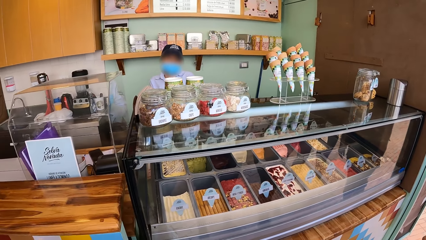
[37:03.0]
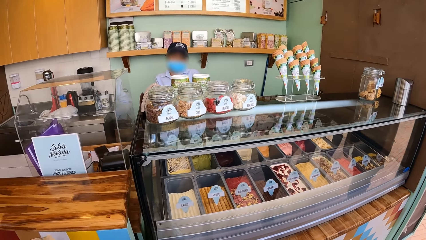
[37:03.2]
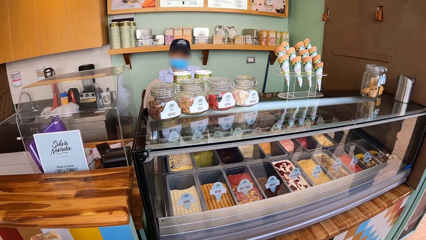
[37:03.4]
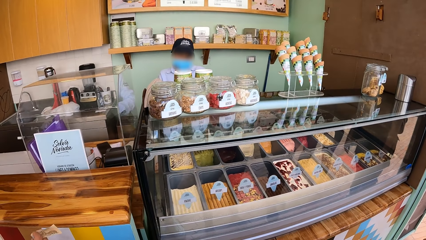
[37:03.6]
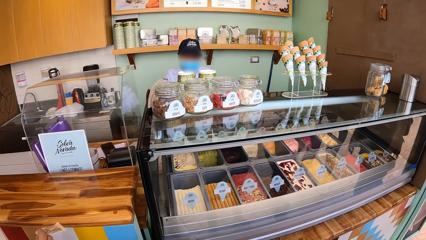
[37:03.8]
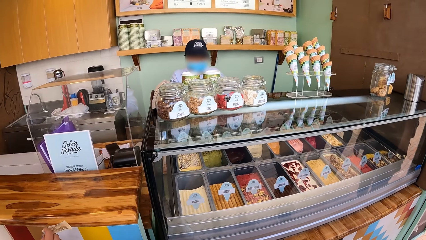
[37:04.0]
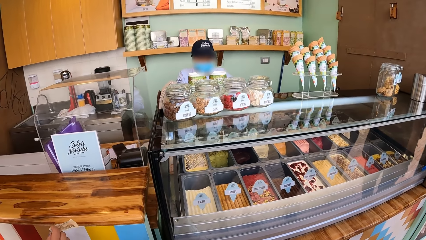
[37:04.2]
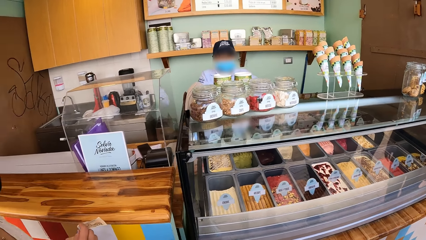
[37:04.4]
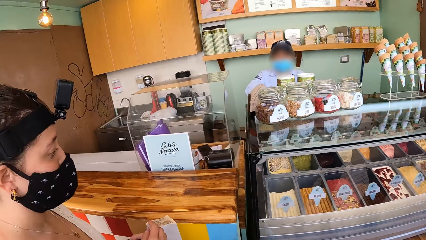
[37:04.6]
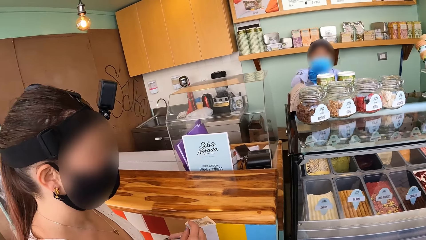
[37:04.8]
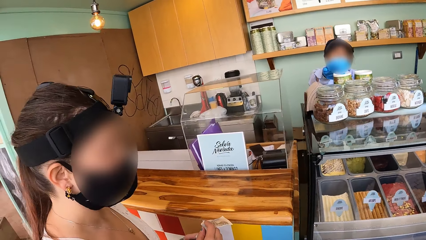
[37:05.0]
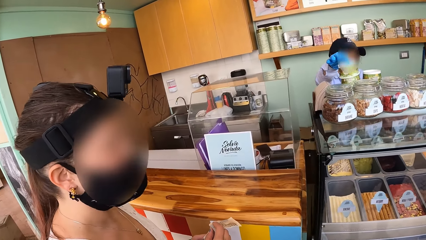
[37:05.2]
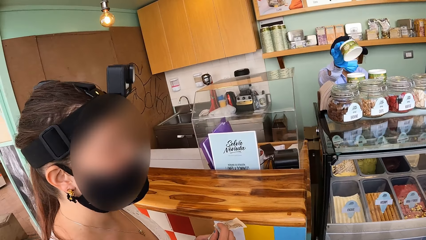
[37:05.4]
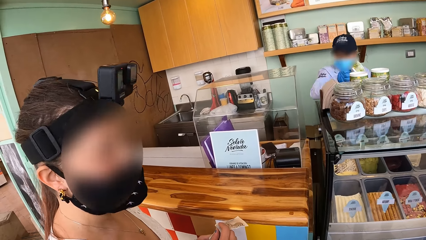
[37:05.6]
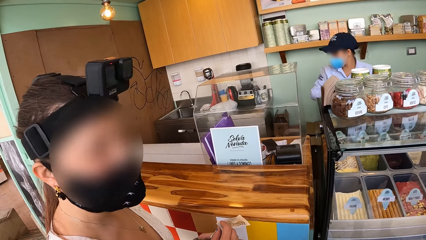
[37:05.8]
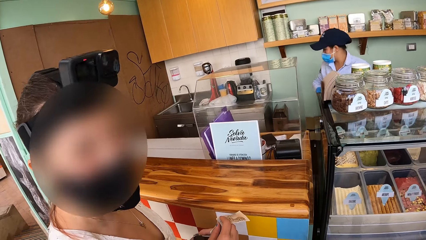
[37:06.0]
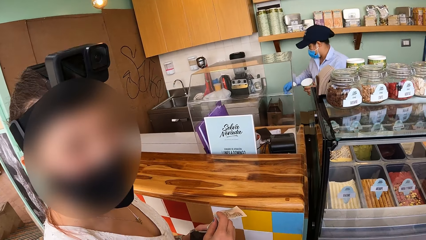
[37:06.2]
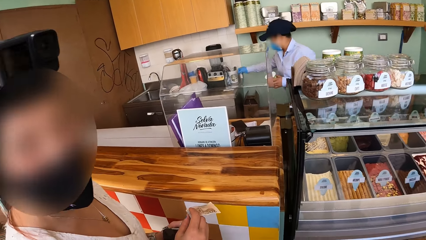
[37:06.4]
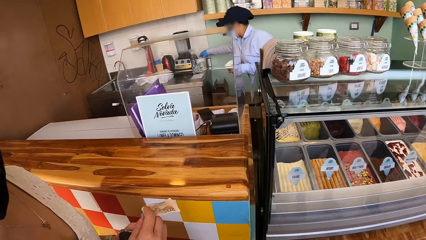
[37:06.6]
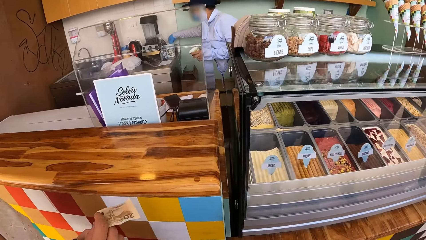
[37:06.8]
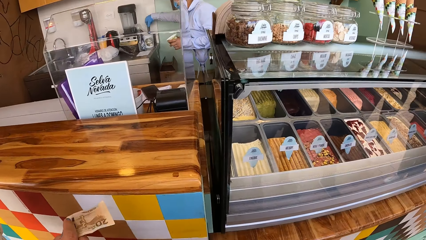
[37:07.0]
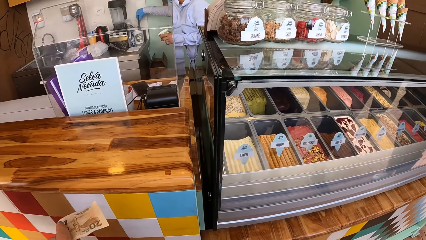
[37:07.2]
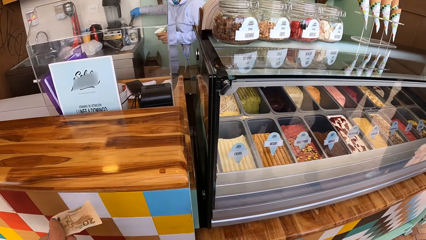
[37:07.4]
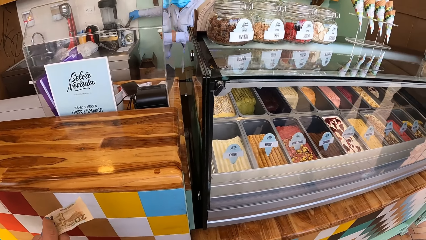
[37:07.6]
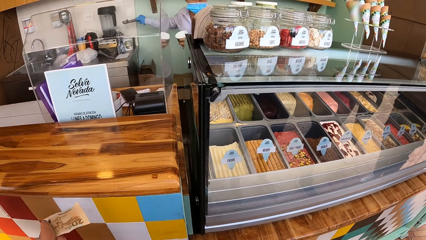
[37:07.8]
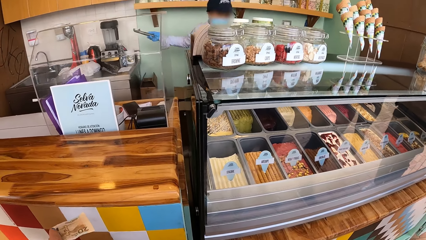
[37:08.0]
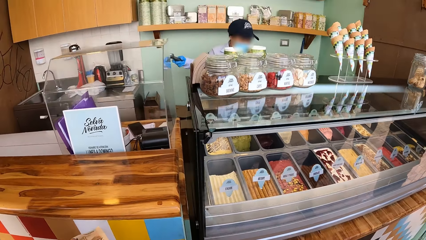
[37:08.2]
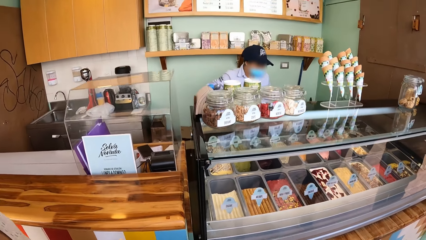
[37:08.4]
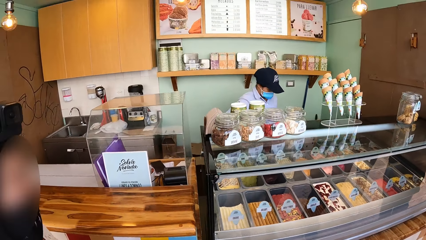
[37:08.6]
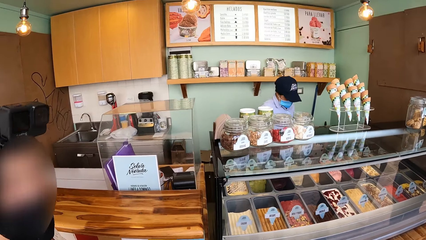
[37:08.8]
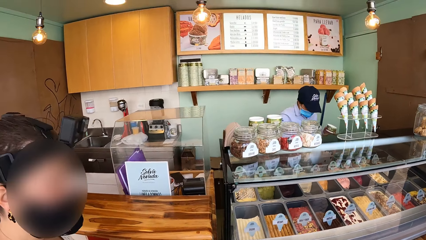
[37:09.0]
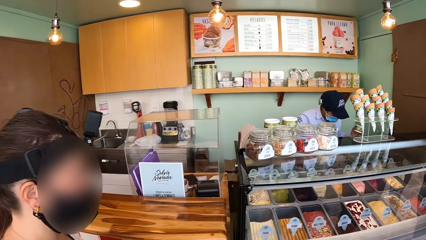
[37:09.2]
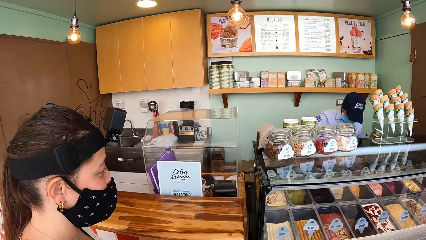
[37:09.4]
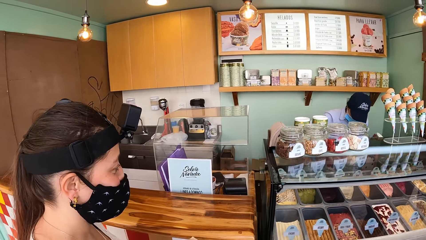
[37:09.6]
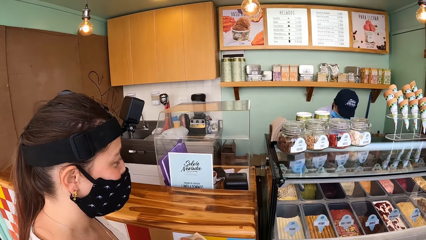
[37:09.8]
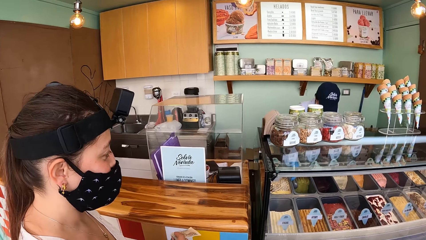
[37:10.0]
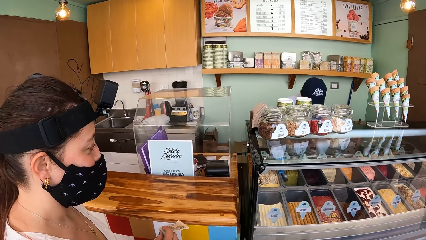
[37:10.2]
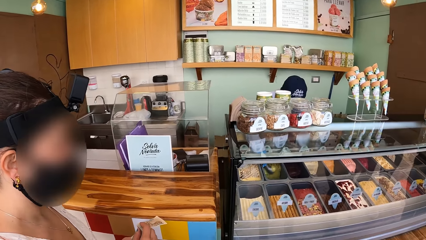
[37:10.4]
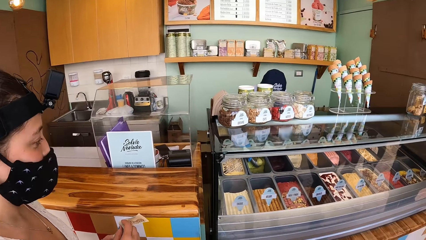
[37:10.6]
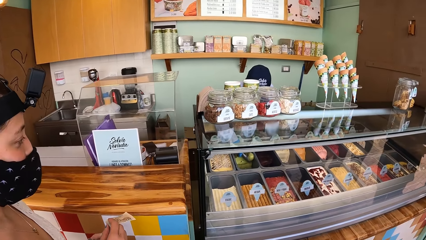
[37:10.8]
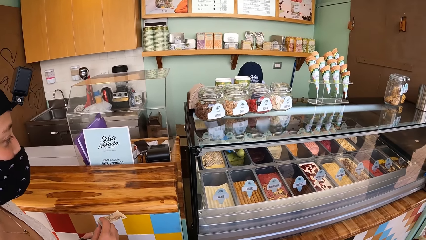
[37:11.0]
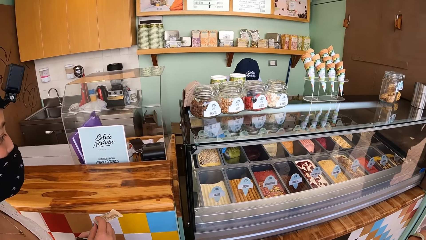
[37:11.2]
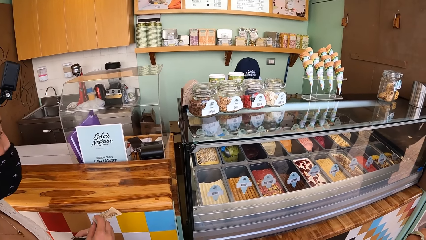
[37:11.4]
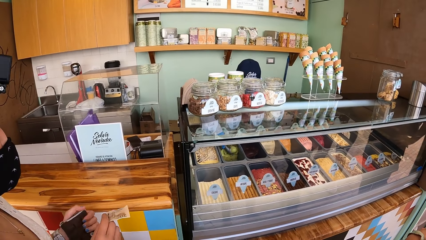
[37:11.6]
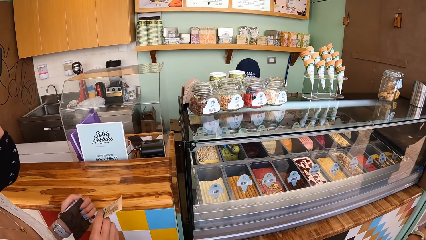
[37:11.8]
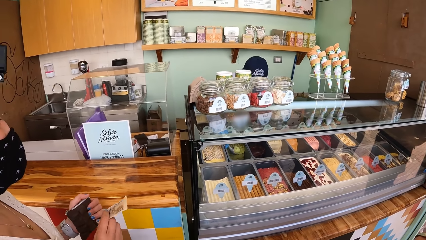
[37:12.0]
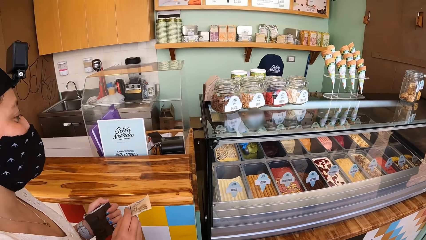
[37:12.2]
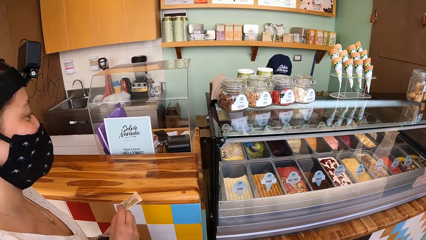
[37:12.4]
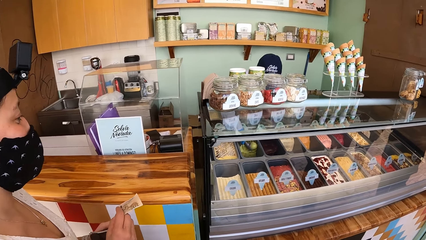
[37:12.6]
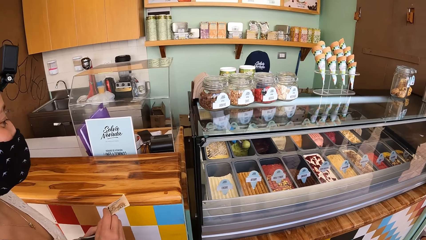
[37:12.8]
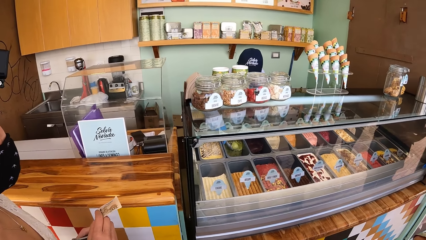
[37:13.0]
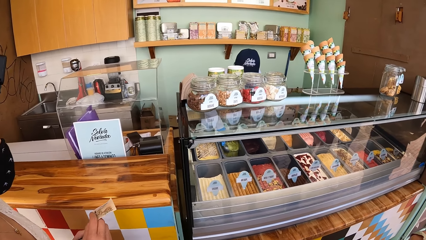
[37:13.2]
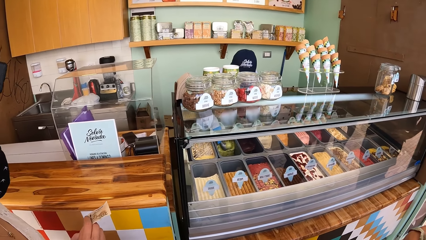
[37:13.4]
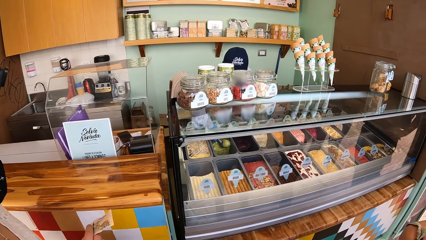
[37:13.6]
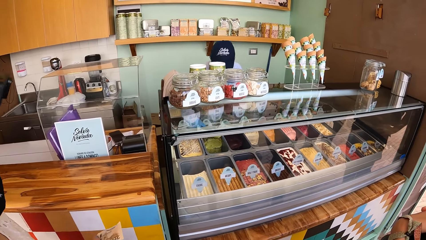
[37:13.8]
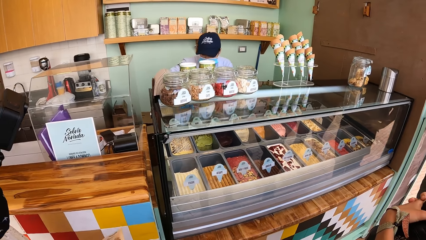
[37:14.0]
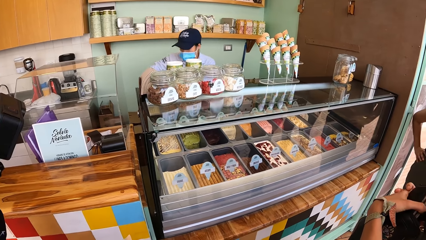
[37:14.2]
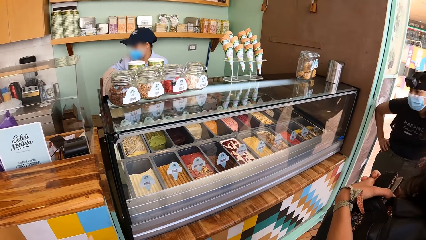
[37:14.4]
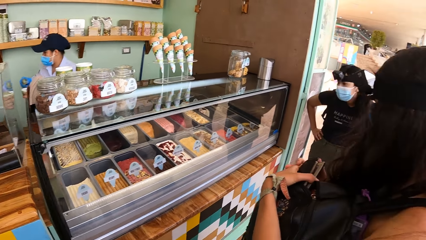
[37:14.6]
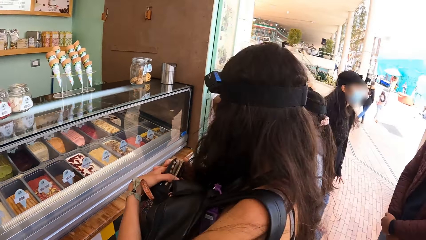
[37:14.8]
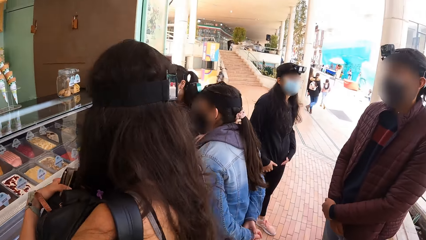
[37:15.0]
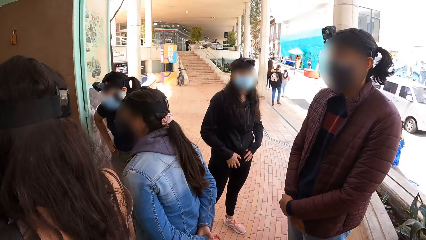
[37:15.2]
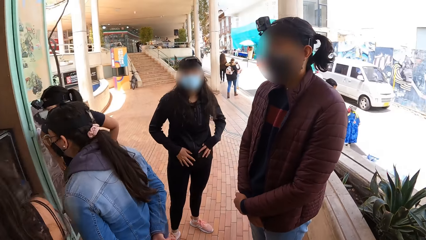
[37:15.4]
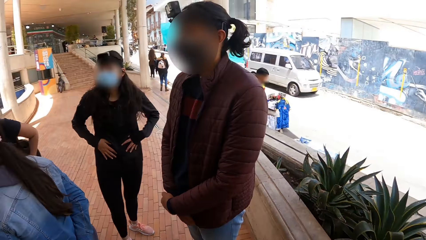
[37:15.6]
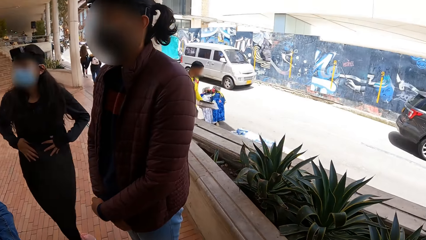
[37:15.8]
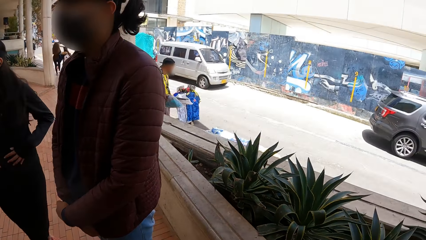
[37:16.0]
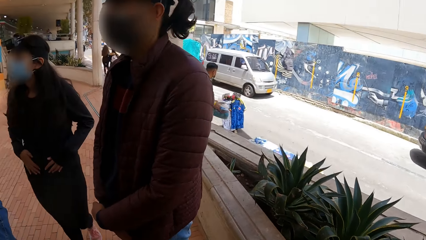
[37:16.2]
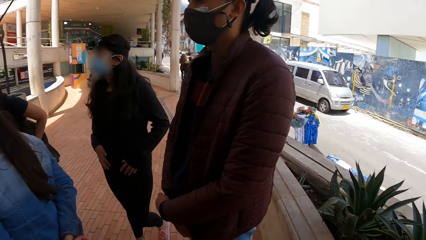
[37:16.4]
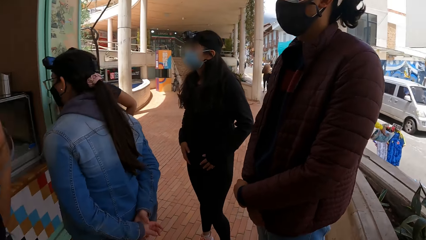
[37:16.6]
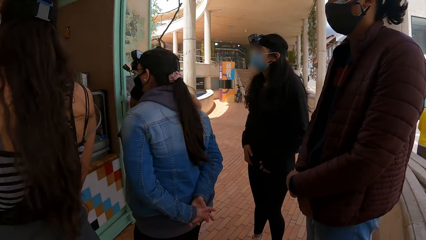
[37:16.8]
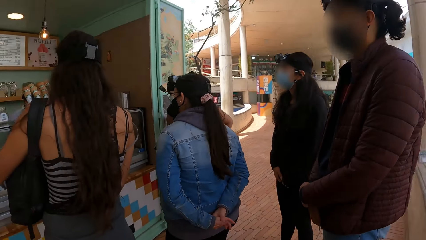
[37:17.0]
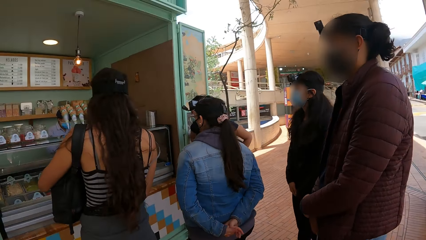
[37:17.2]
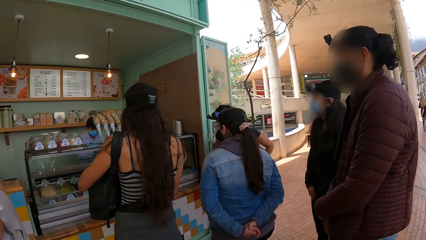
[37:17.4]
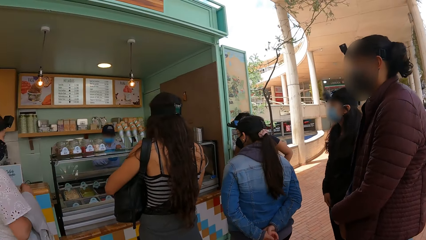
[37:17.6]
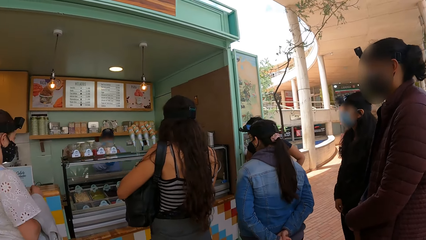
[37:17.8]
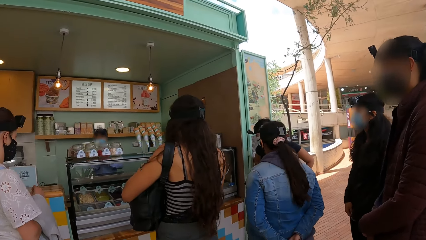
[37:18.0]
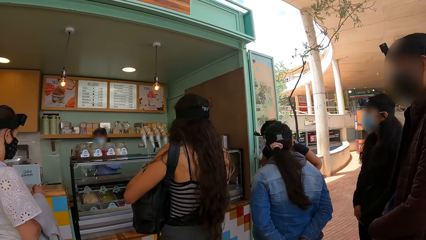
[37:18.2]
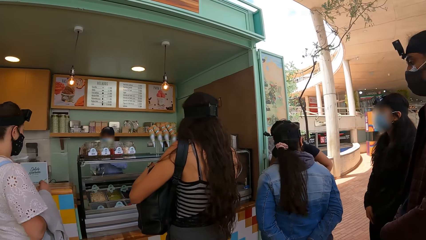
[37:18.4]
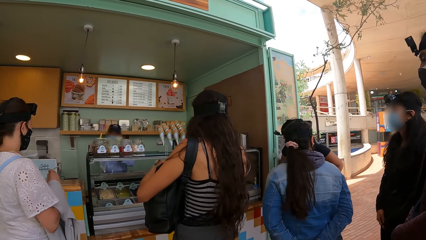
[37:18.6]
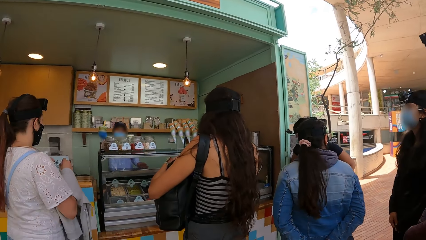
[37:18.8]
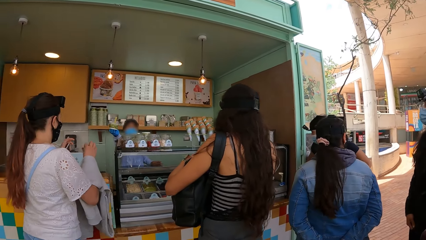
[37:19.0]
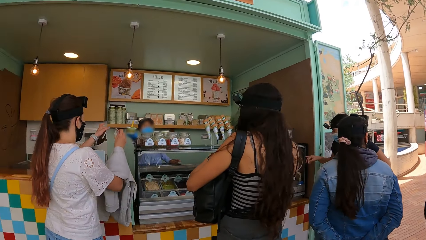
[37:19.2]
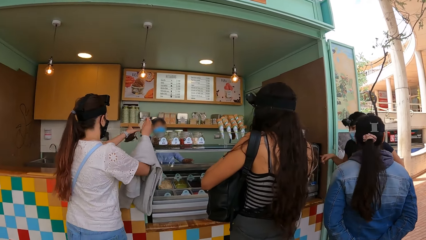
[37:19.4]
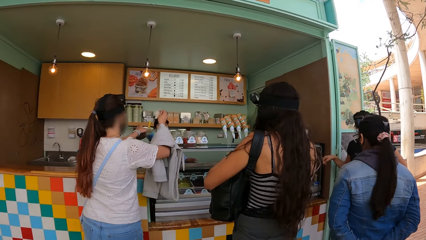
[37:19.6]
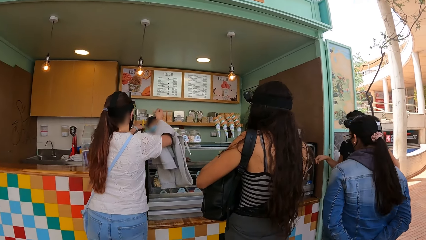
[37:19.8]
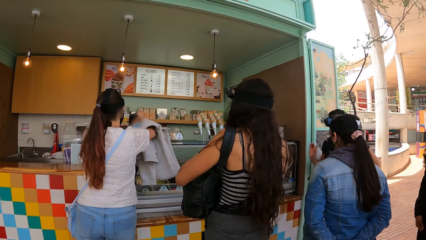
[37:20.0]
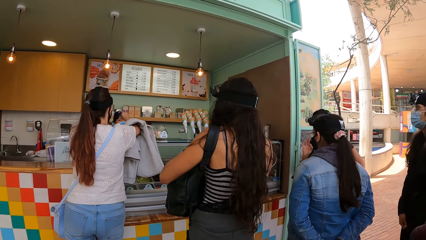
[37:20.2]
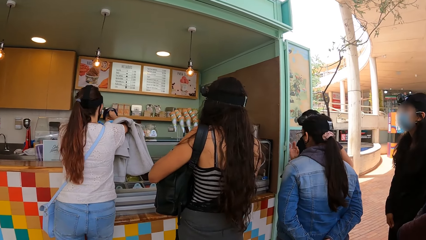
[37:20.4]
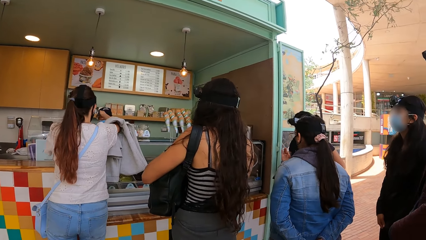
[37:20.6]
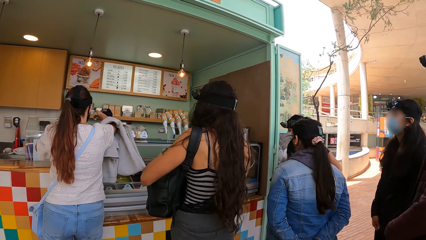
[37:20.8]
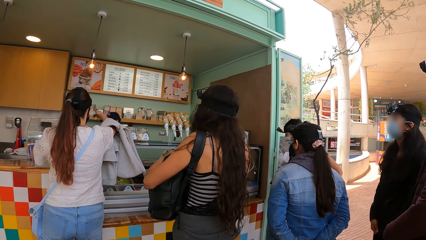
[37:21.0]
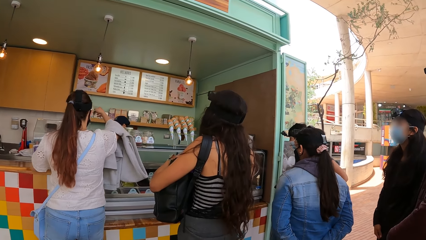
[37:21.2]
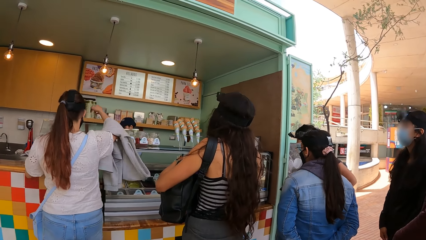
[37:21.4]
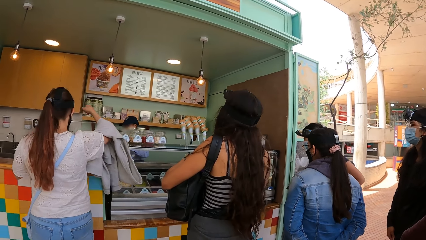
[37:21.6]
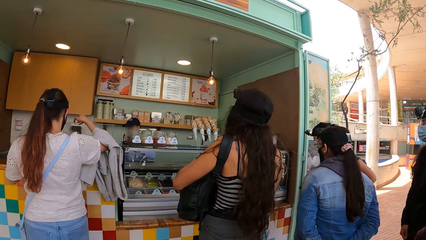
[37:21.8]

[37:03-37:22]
A woman takes an ice cream cup from a stack of ice cream cups on a show glass with her right hand. Another woman interacts with the camera wearer. The first woman passes the ice cream cup to her left hand. The camera wearer takes a scooper. The first woman takes an ice cream scoop from a cup on a sink with her right hand. She scoops an ice cream from a bowl with the ice cream scoop in her right hand. The camera wearer takes an ice cream with the scooper. The other woman holds a currency note in her right hand. The first woman places her left hand on the show glass top. She passes the ice cream cup to the other woman with her right hand. The other woman collects the ice cream cup from the first woman with her left hand.
